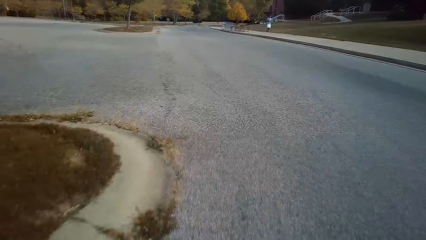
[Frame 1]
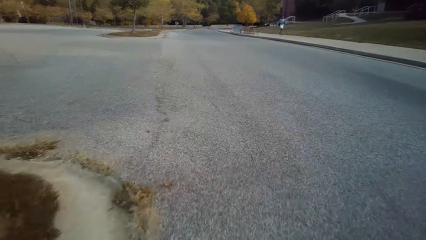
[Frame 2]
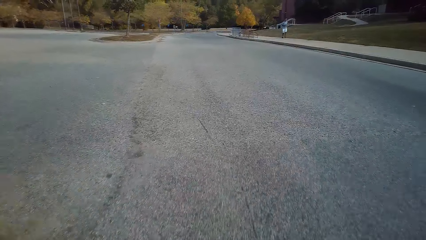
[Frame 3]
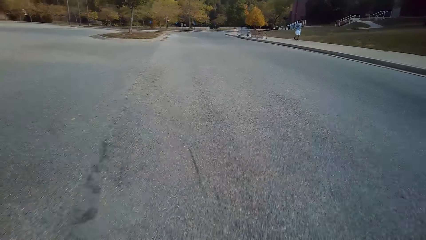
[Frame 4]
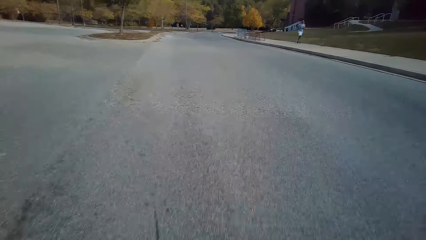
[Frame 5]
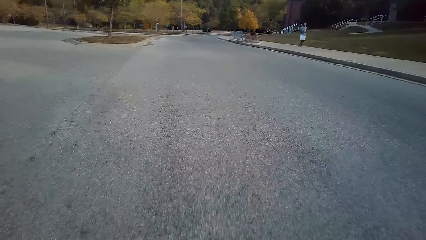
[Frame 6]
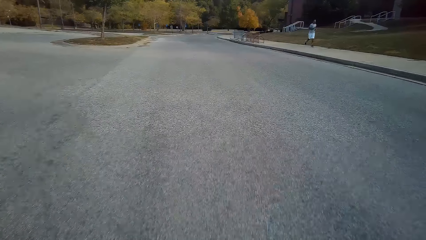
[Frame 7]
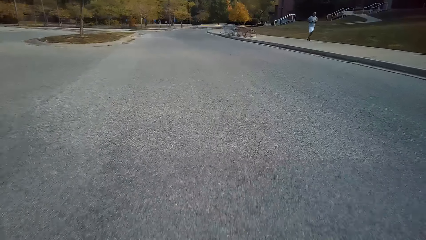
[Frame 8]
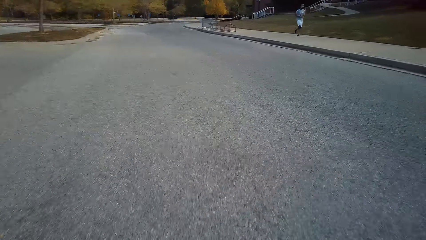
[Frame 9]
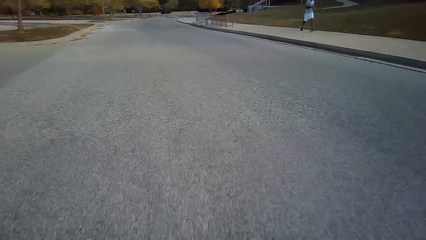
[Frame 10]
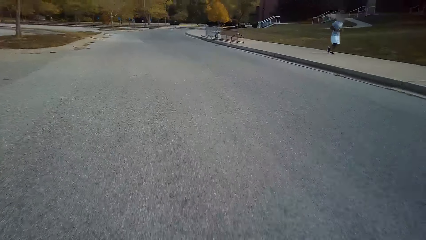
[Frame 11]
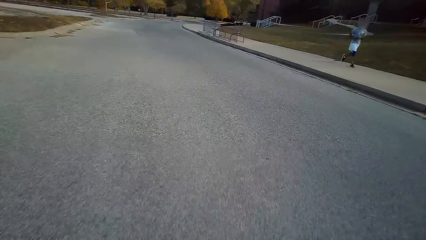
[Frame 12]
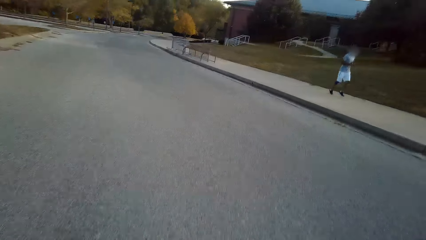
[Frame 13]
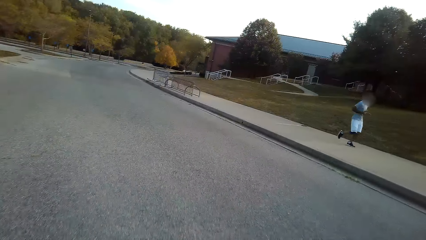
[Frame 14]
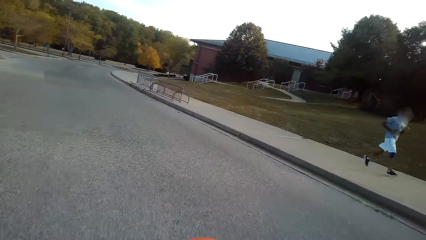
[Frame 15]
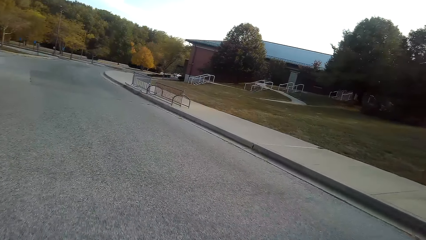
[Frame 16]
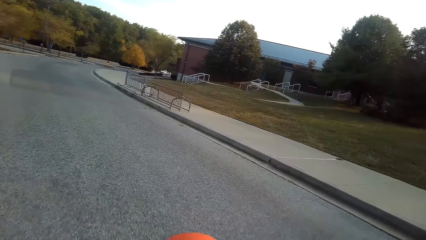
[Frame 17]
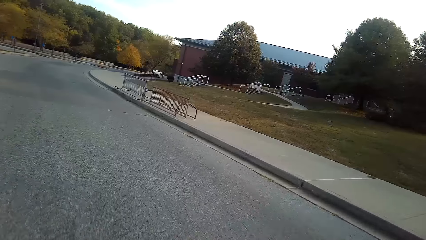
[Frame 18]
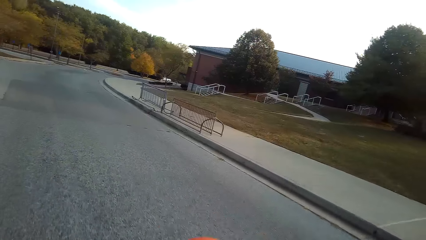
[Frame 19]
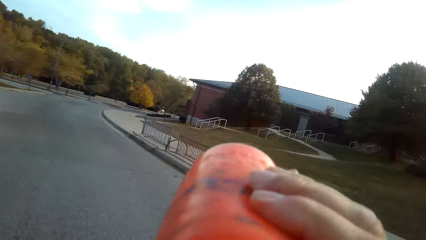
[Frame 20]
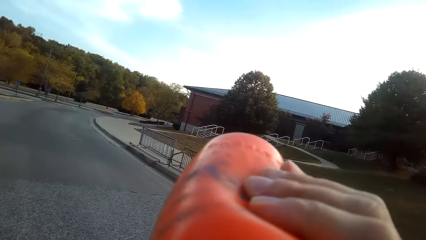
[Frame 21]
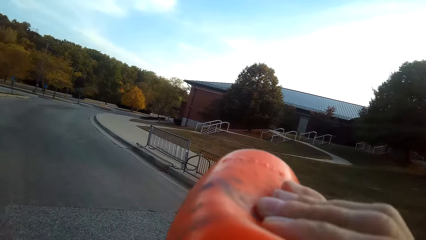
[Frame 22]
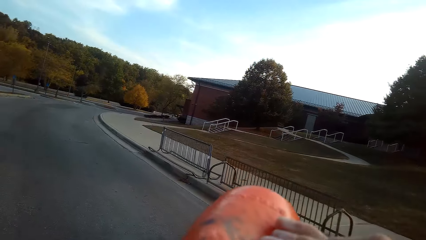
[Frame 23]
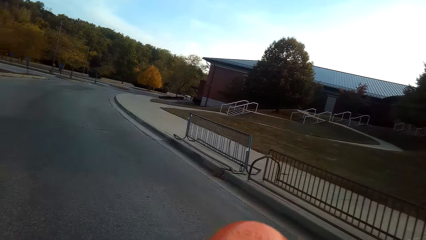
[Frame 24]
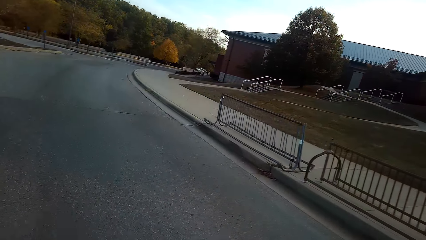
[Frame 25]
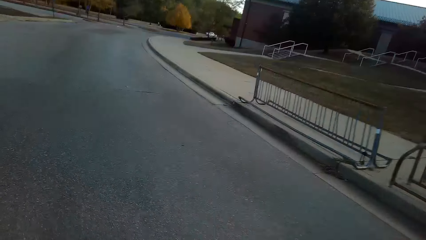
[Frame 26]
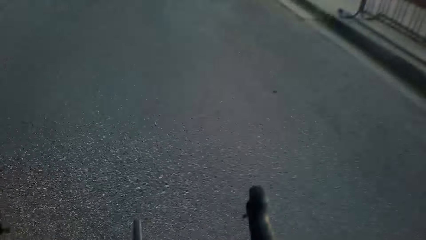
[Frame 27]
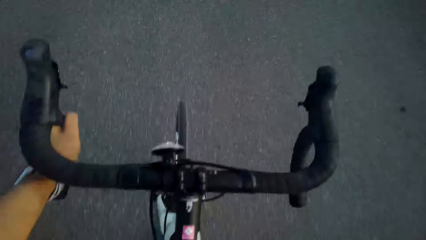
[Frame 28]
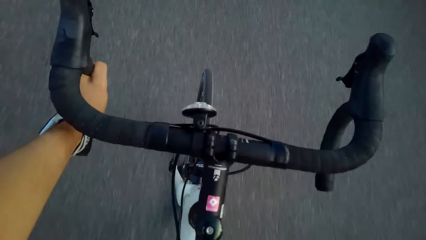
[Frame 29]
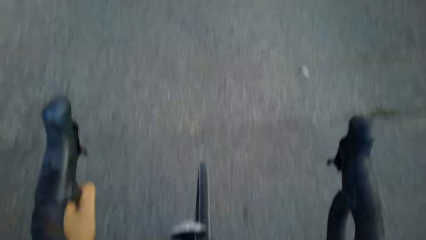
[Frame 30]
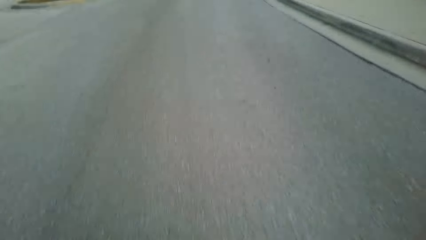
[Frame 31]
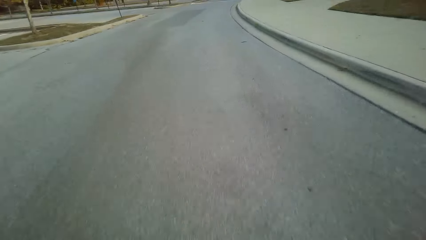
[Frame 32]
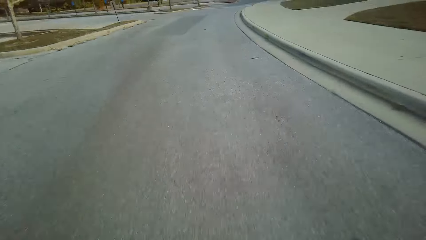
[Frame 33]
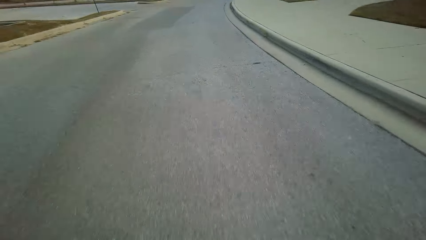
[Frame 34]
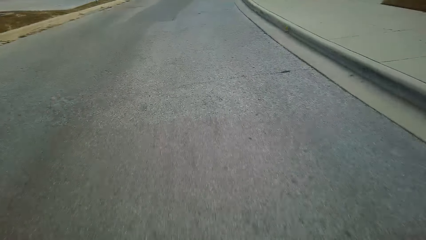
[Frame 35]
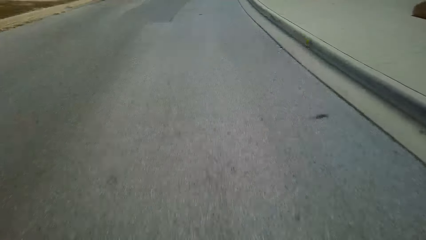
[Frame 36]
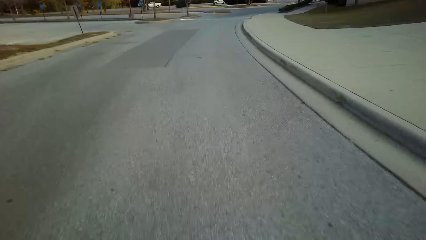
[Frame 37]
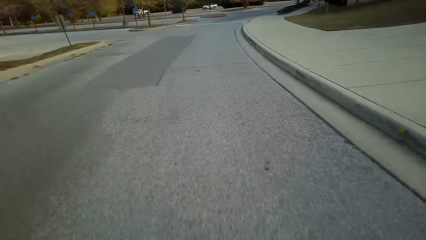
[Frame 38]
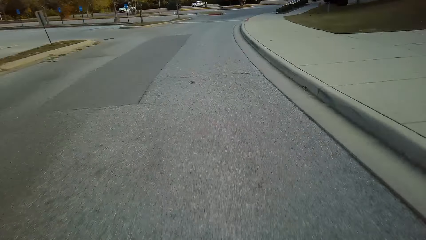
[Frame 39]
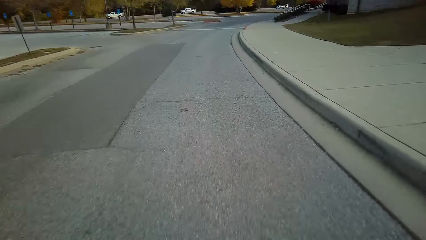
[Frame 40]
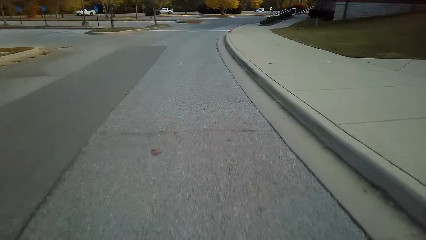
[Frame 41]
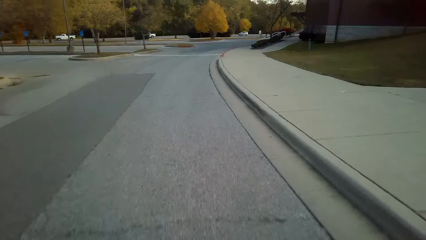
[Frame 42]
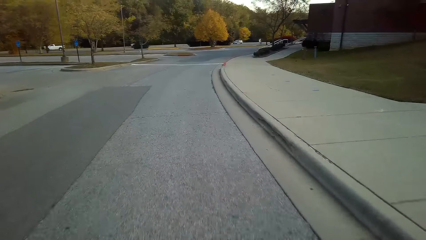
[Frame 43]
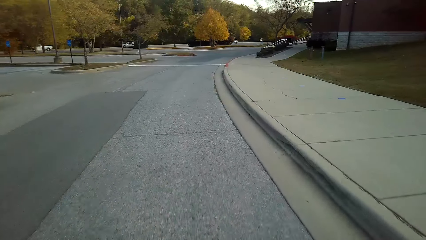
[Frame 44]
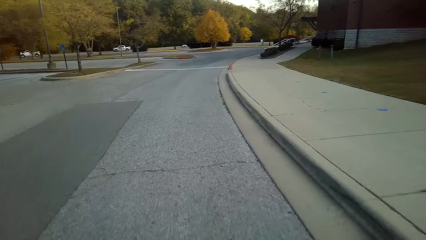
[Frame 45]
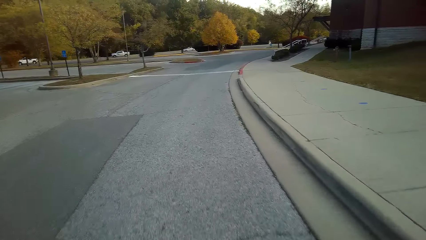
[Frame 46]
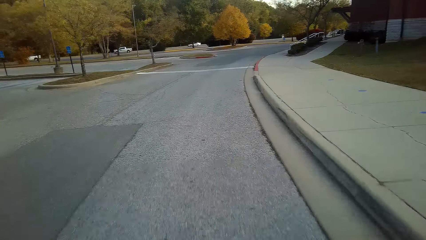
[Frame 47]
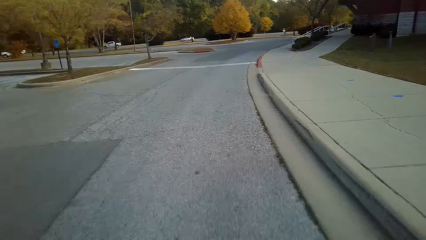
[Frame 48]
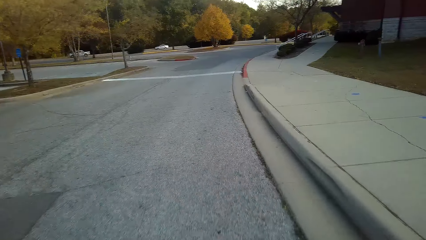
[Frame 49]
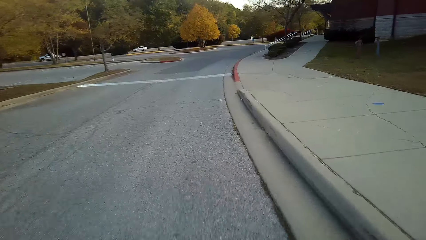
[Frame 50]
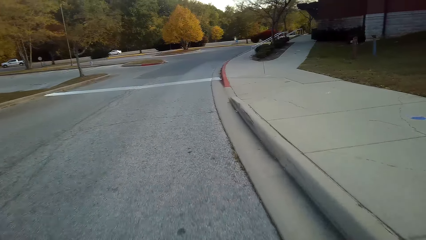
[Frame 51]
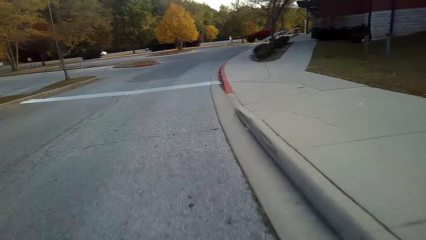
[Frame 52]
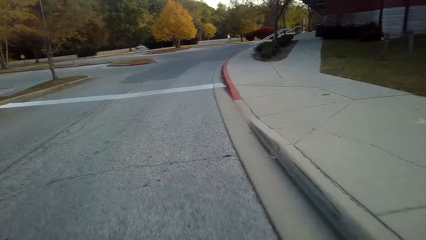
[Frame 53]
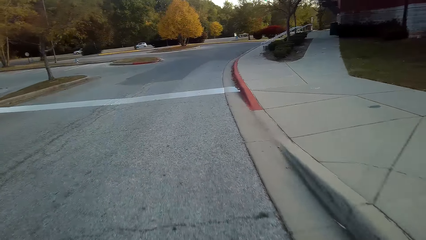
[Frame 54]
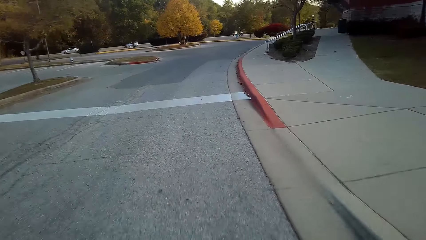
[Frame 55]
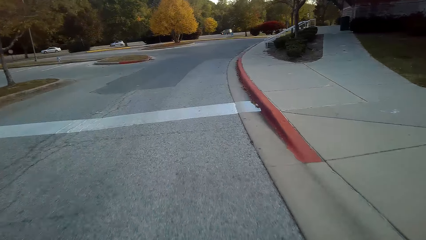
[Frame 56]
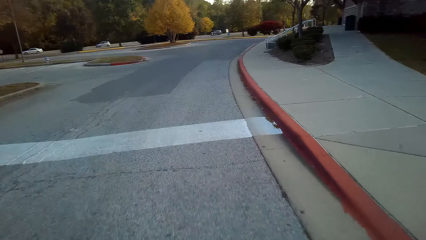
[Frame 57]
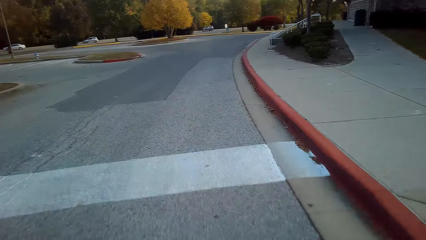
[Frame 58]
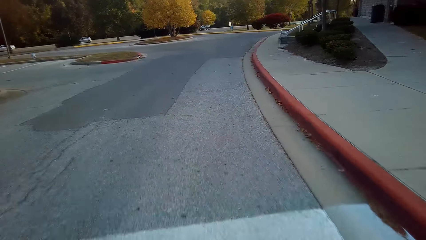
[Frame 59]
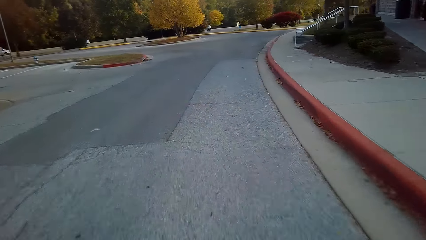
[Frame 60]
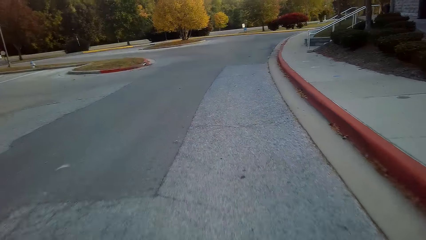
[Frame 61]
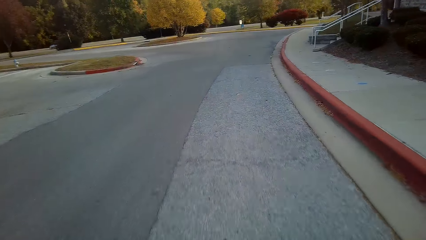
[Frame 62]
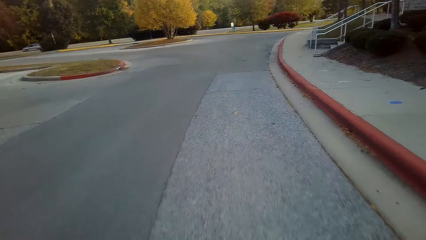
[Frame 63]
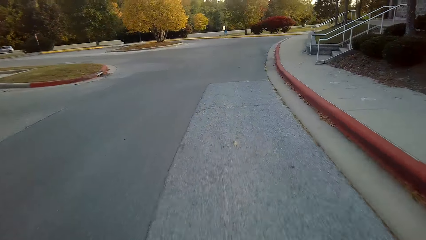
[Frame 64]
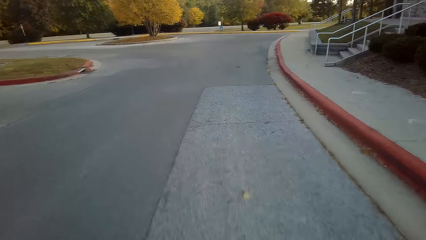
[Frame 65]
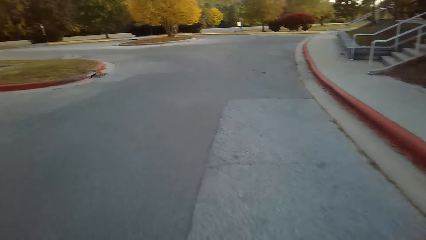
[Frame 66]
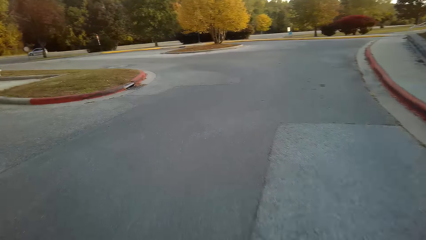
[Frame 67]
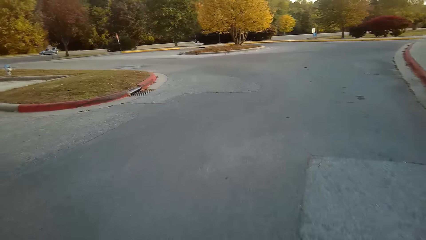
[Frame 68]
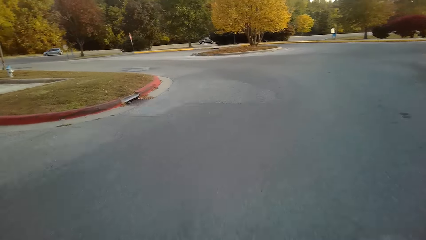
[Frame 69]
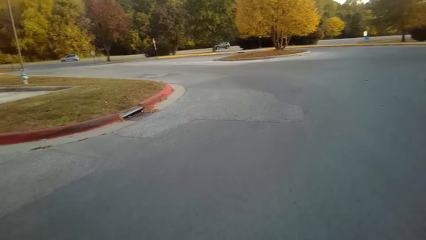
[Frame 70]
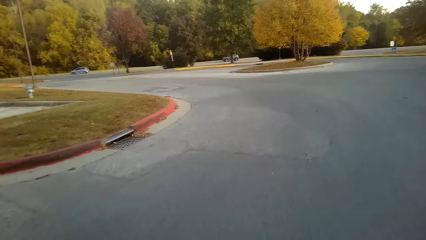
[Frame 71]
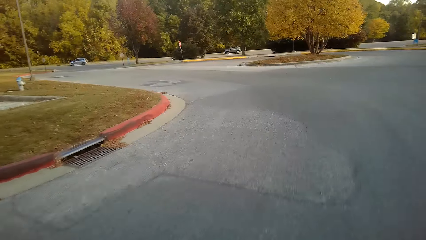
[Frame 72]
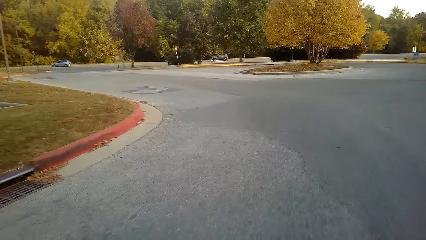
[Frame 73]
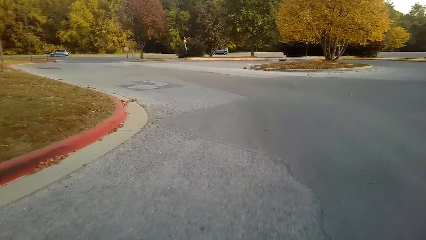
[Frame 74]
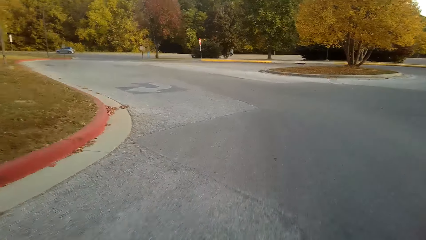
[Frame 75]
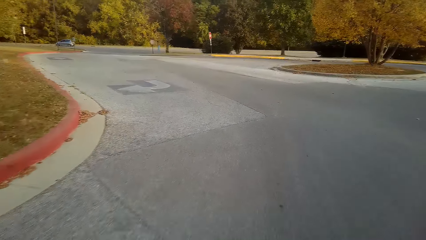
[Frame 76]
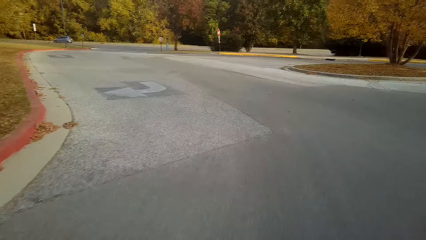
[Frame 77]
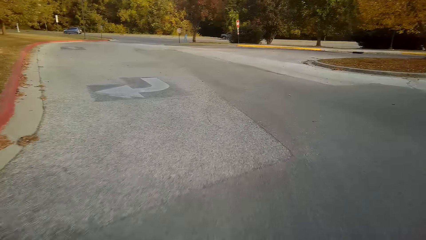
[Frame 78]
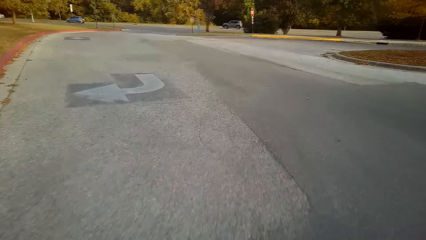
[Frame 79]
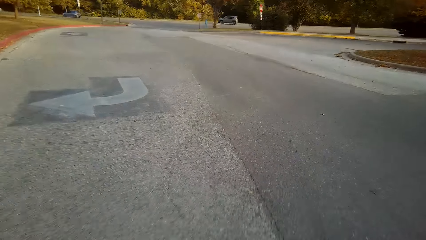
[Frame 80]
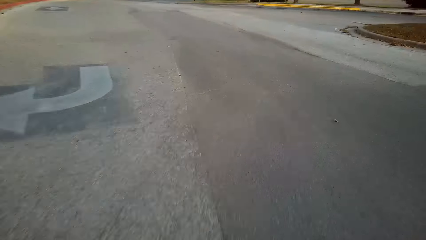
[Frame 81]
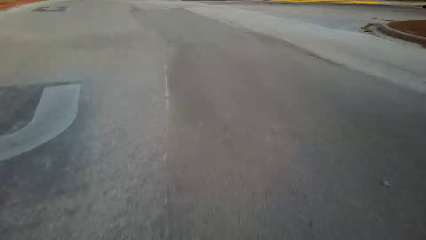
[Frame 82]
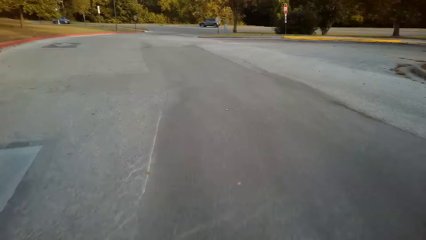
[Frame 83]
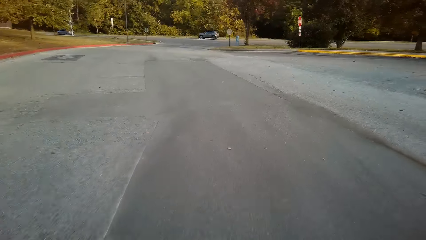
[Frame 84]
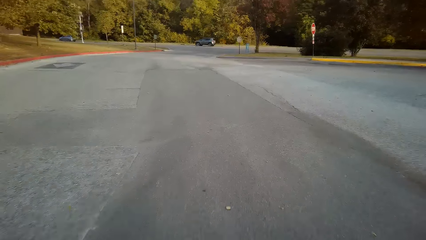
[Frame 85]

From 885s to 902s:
The camera wearer looks at a man. They drink a drink and hold the bottle. They cycle a bicycle on the road. They turn left.
